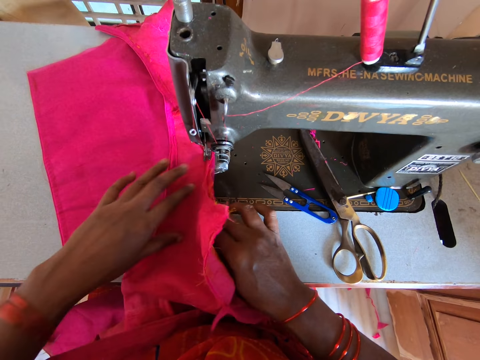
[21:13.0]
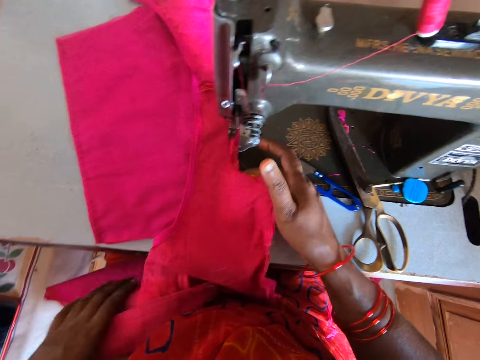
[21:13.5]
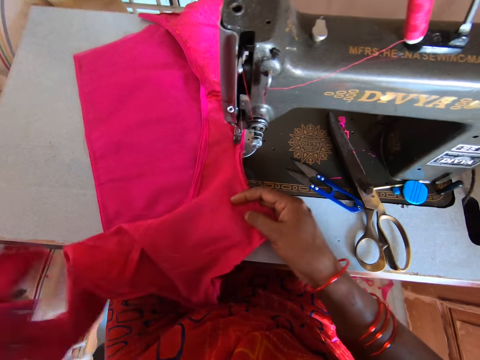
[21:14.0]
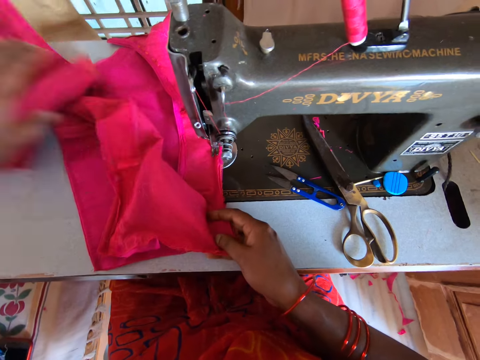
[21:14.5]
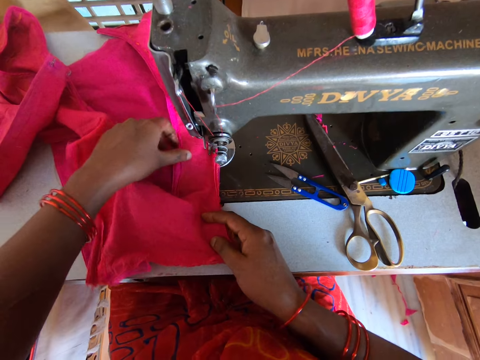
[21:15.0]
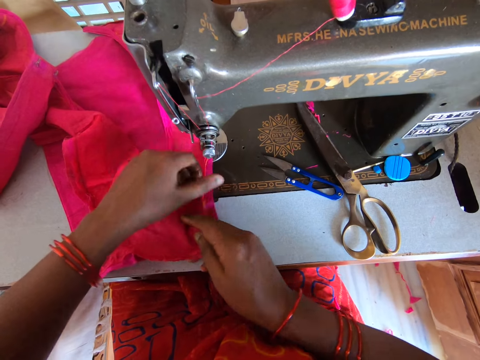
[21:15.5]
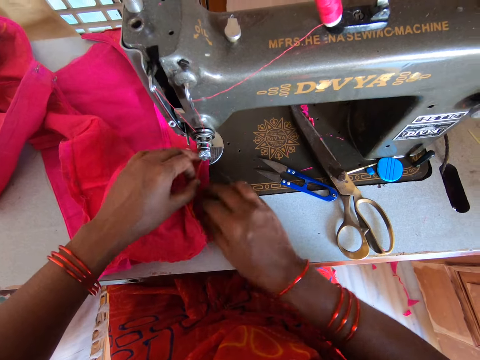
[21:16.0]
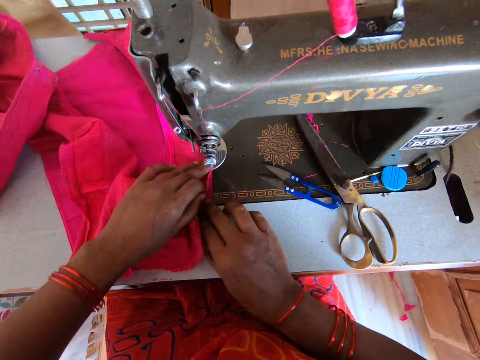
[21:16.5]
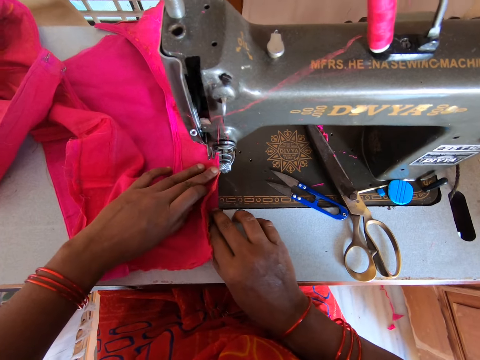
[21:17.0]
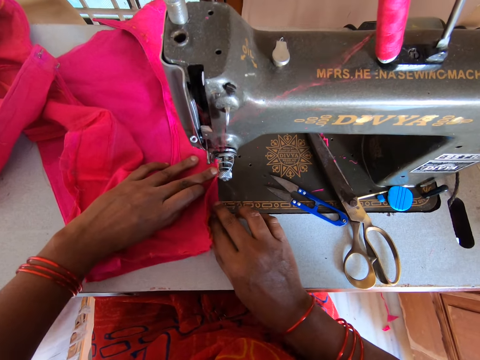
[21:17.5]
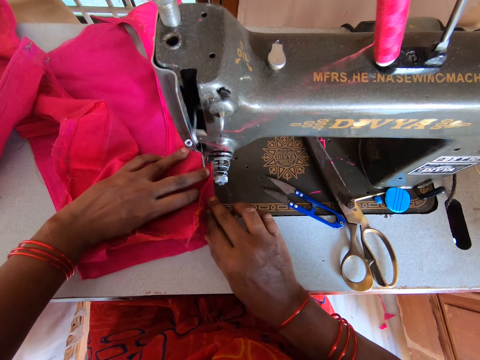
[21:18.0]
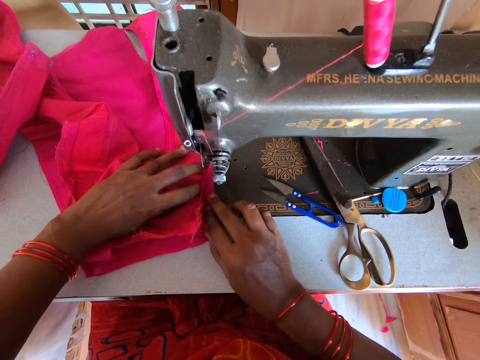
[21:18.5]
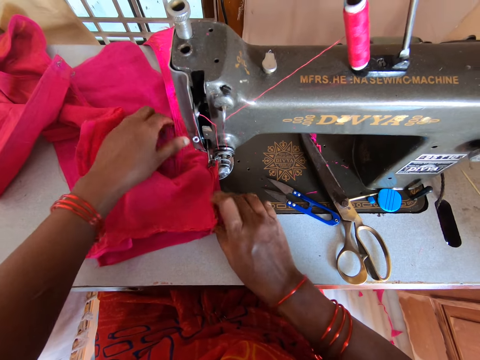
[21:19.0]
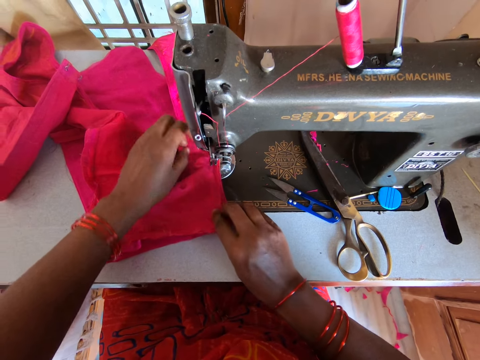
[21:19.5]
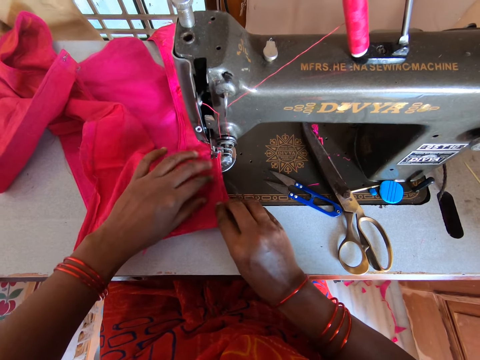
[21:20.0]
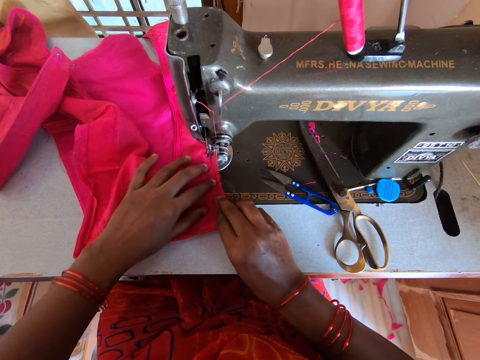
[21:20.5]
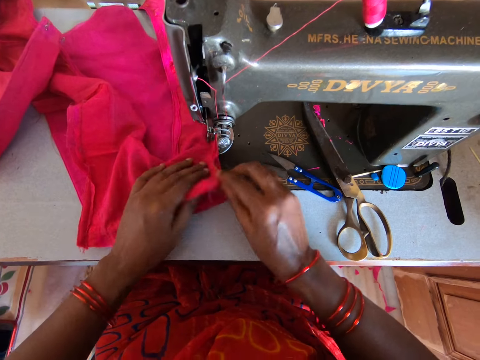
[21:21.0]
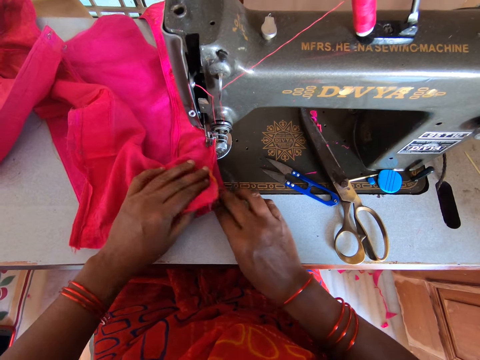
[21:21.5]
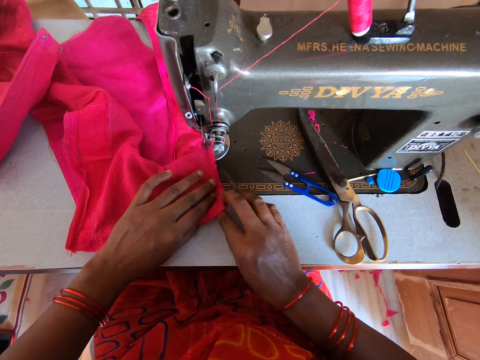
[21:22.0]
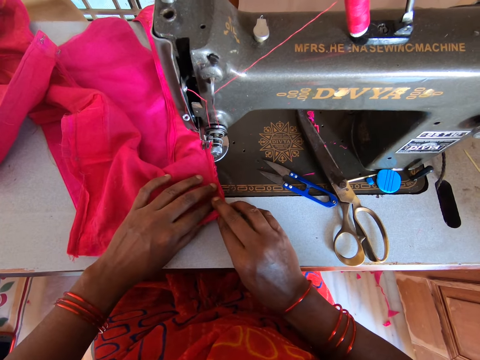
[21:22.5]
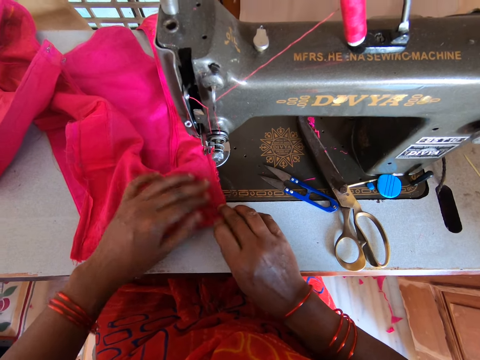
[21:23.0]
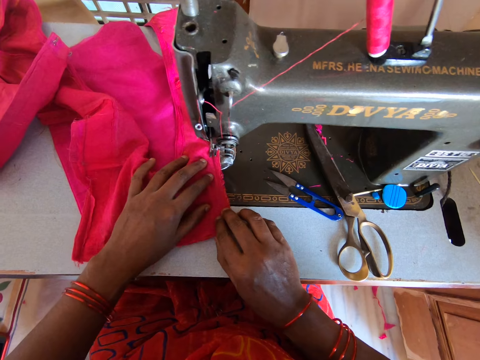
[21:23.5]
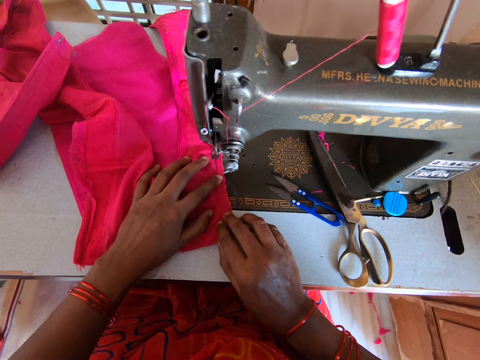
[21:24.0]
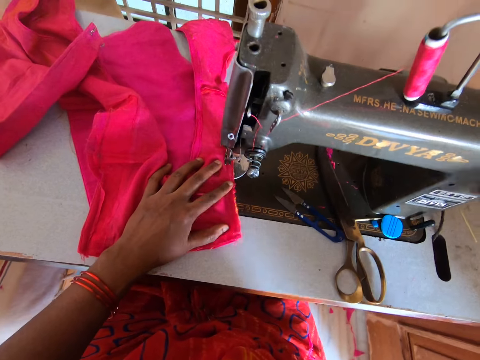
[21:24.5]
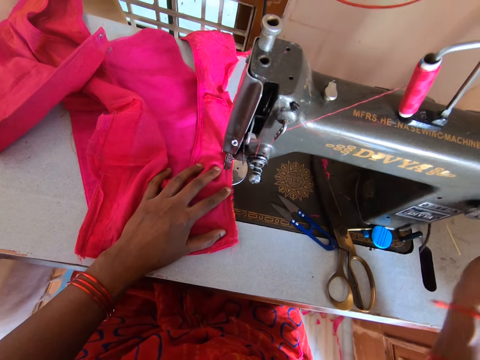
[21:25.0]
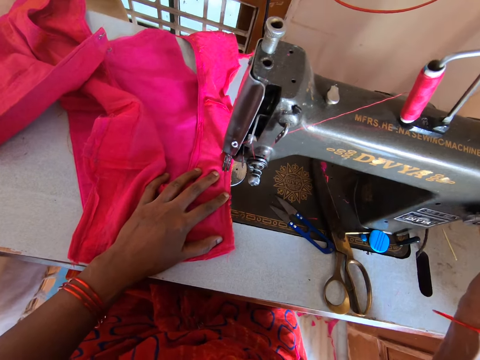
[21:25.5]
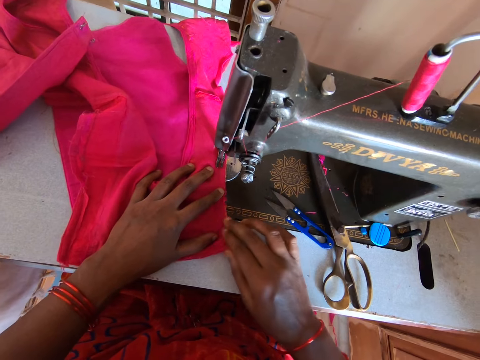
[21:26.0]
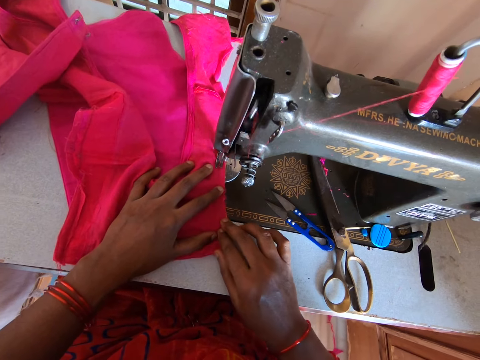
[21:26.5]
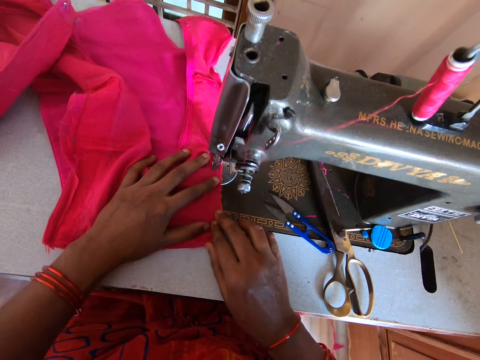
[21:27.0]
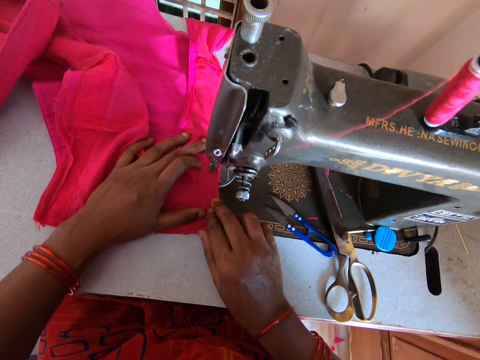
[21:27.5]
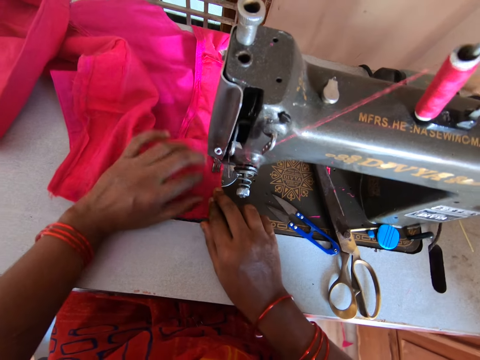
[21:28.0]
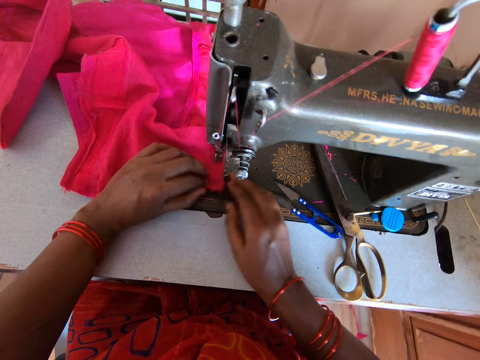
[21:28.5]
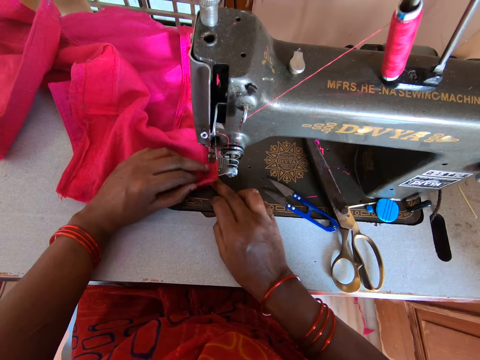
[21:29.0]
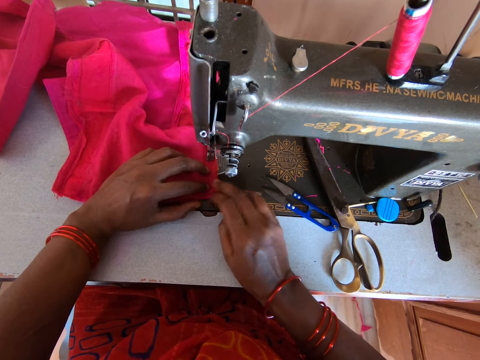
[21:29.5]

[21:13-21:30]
The camera wearer stares at the fabric. They align the cloth with both hands. They sew the fabric. They align the cloth with both hands. They sew the cloth with a sewing machine. They stretch the fabric. They align the cloth with both hands. They align the cloth with both hands again. They sew the fabric. They lift the right hand. They sew the cloth with the sewing machine.

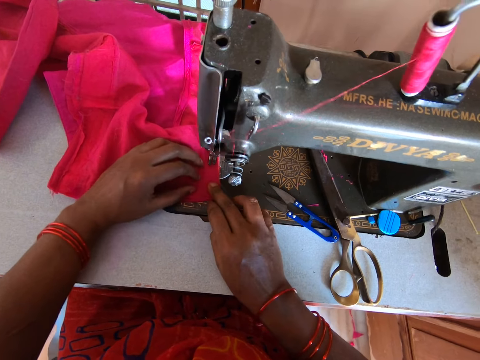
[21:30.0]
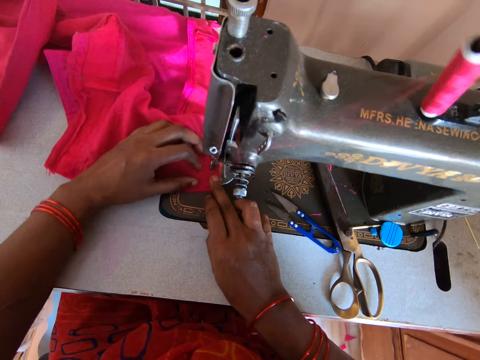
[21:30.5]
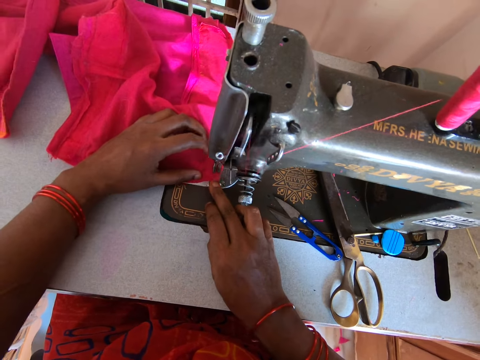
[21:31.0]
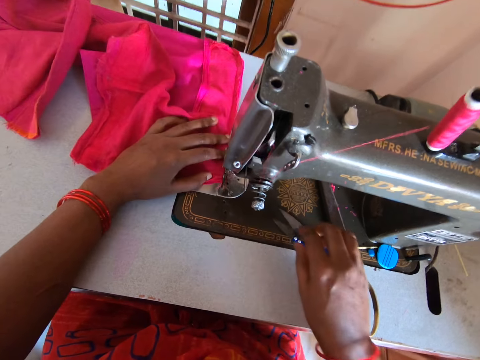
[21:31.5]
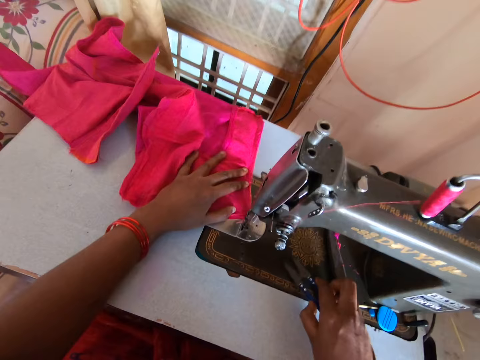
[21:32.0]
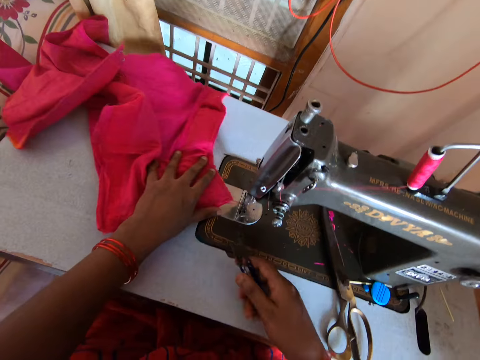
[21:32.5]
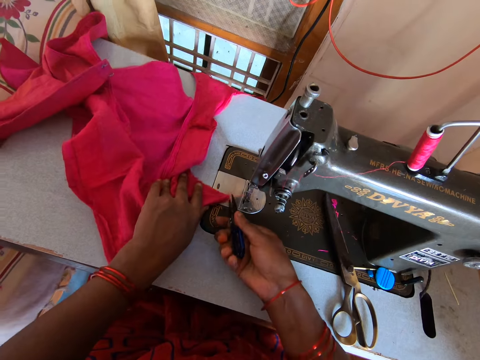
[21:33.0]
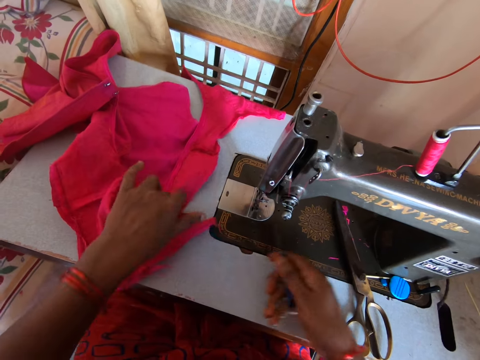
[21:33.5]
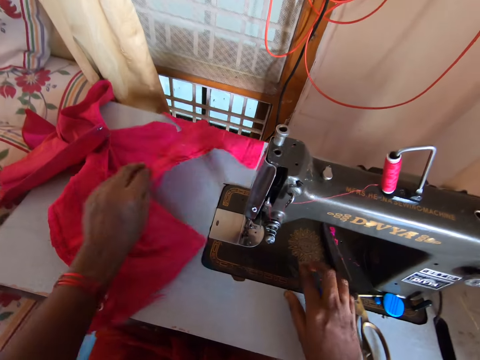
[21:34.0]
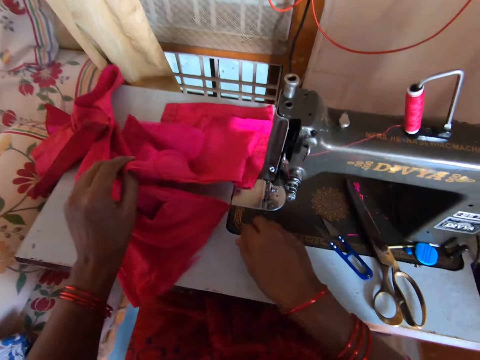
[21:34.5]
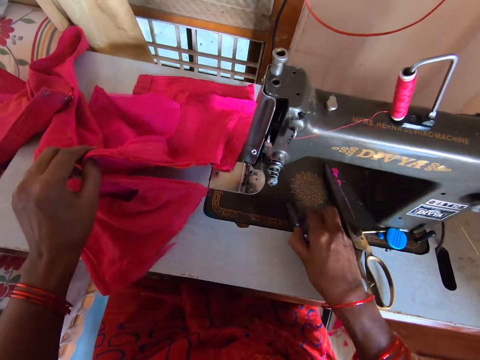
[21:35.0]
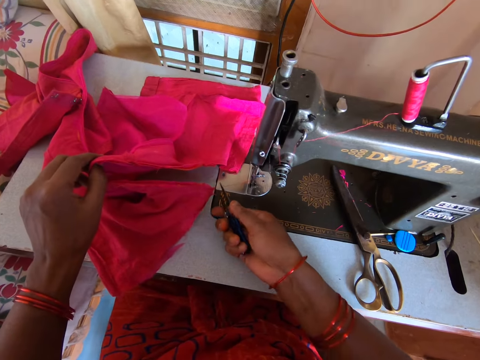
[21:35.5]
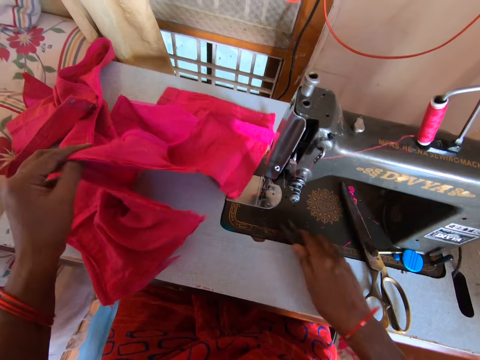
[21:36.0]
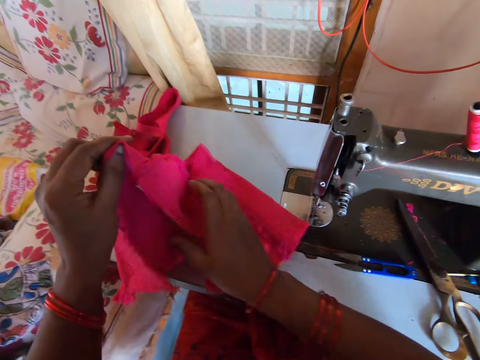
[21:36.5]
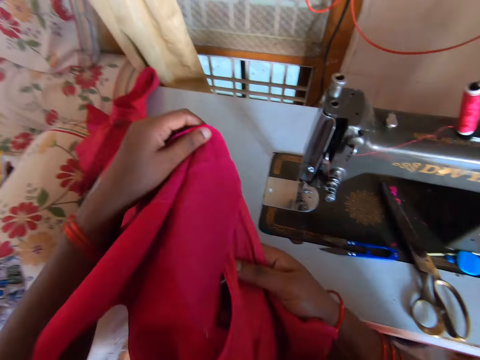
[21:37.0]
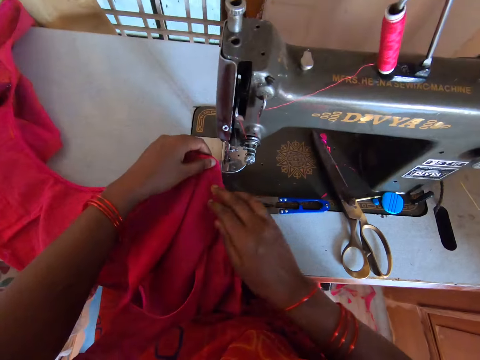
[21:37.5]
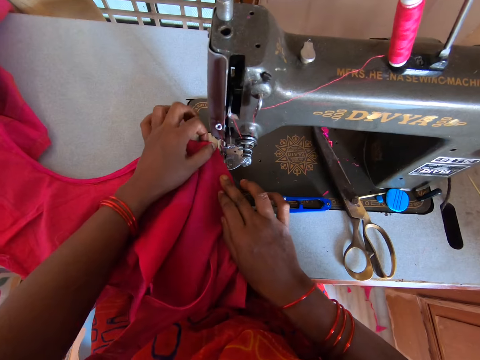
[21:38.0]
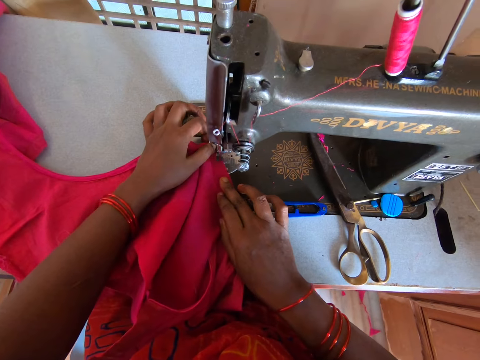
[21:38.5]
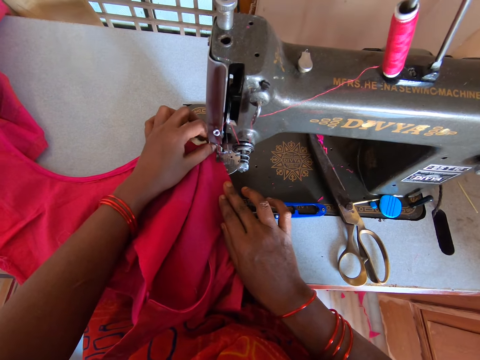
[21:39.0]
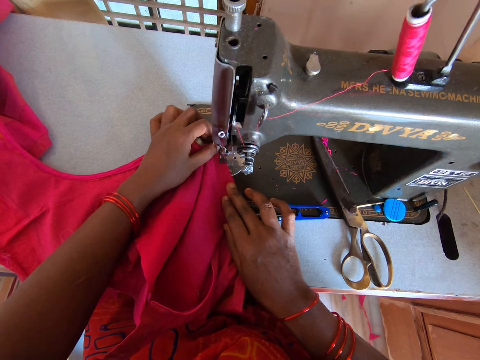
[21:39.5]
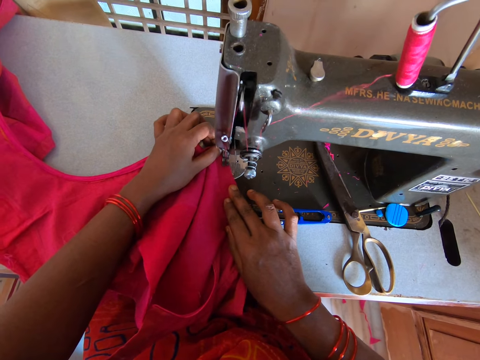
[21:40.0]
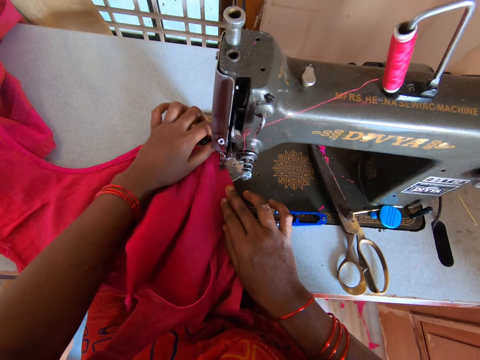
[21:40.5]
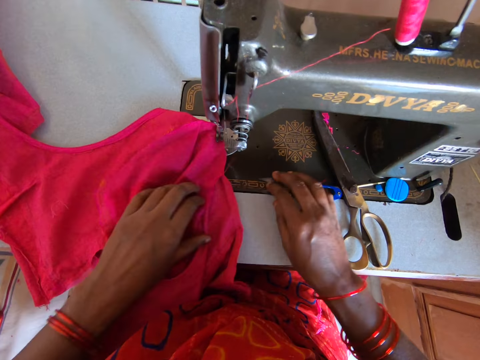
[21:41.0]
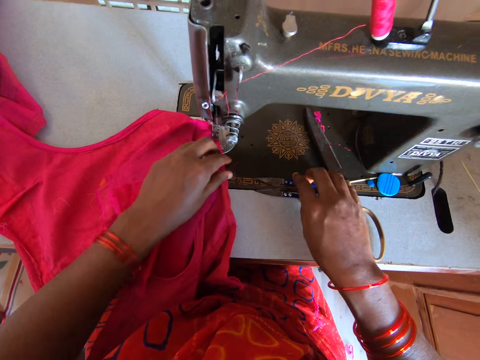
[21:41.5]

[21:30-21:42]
The camera wearer sews the cloth with a sewing machine. They pick the U-type cross scissors. They cut the thread or string with the pair of scissors. They place the U-type cross scissors on the sewing machine. They pick the string and cut the thread with the pair of scissors. They place the U-type cross scissors on the sewing machine. They pick the fabric and place the fabric on the sewing machine. They turn the cloth with both hands. They sew the cloth with the sewing machine.
